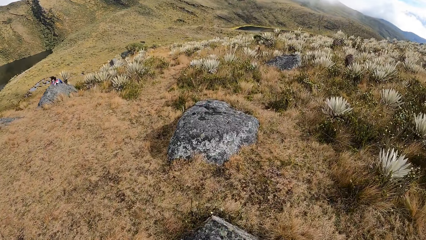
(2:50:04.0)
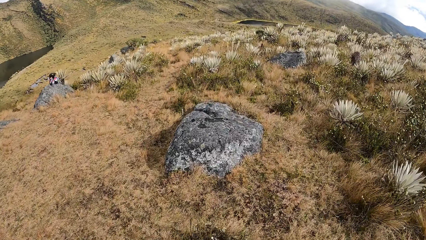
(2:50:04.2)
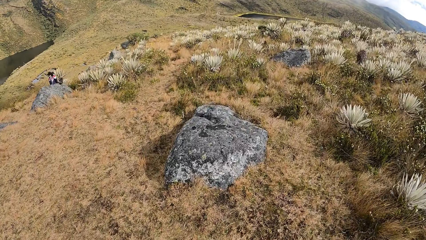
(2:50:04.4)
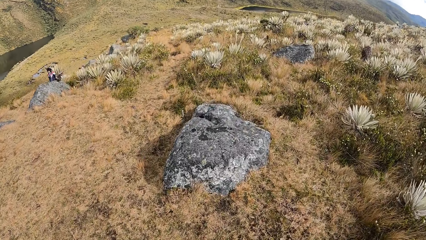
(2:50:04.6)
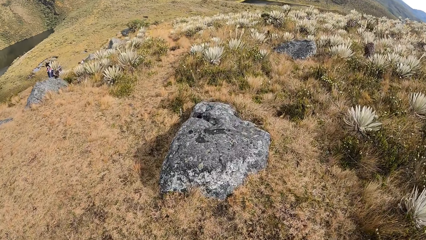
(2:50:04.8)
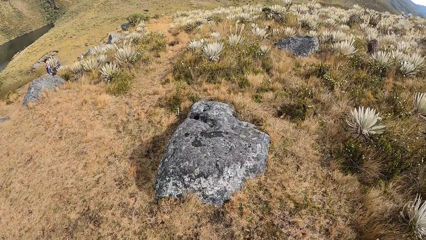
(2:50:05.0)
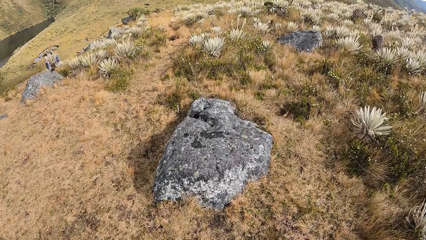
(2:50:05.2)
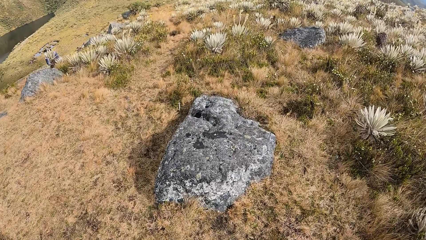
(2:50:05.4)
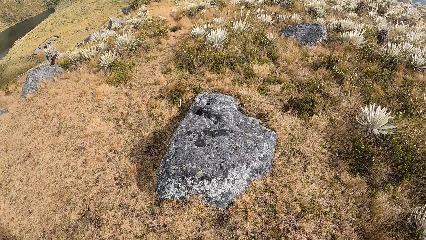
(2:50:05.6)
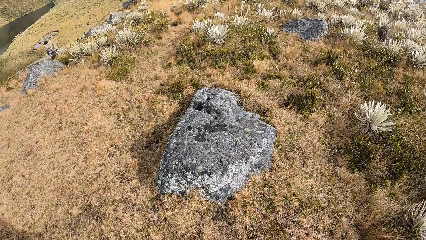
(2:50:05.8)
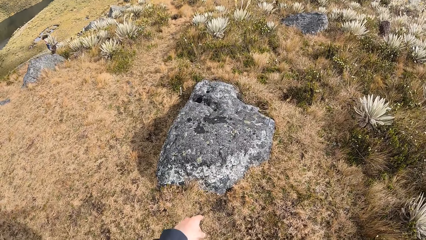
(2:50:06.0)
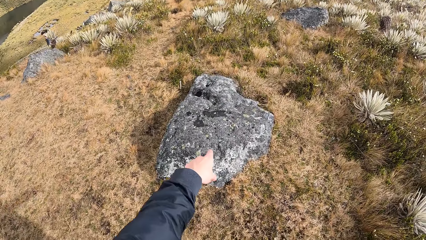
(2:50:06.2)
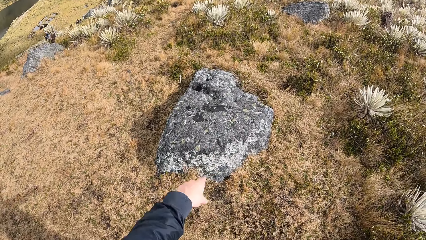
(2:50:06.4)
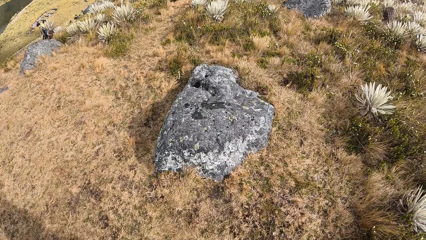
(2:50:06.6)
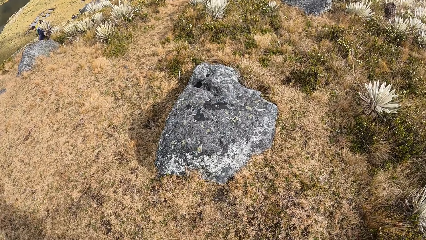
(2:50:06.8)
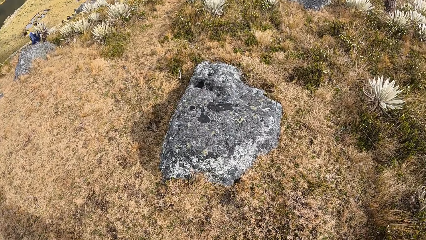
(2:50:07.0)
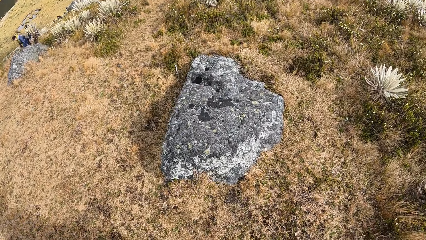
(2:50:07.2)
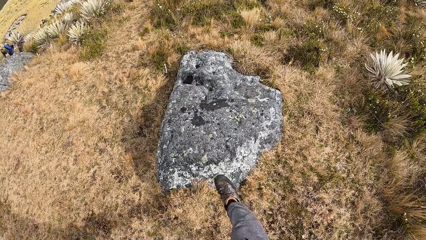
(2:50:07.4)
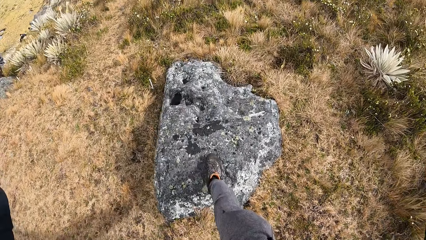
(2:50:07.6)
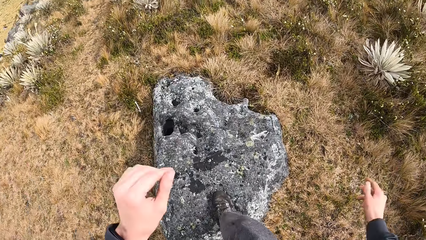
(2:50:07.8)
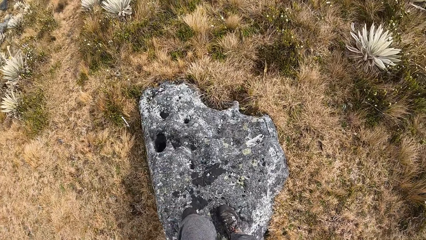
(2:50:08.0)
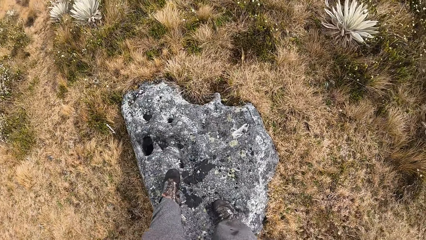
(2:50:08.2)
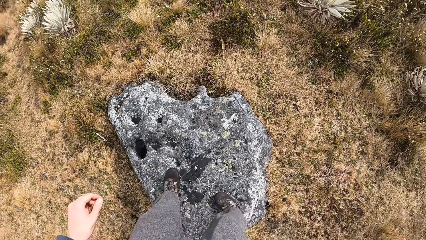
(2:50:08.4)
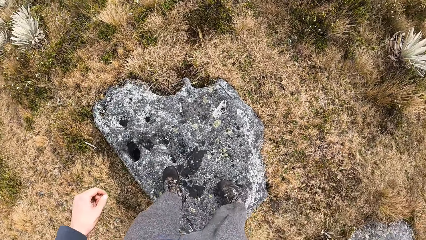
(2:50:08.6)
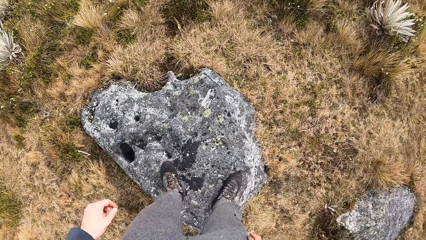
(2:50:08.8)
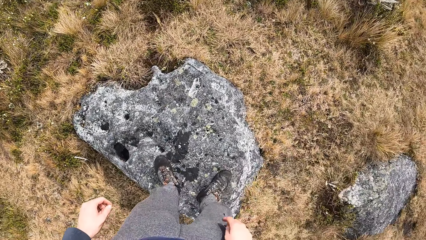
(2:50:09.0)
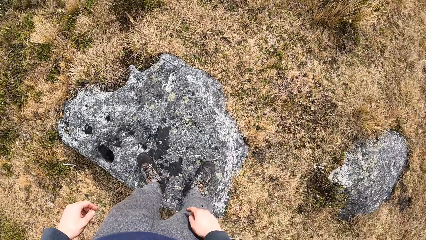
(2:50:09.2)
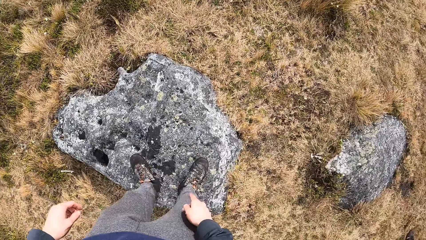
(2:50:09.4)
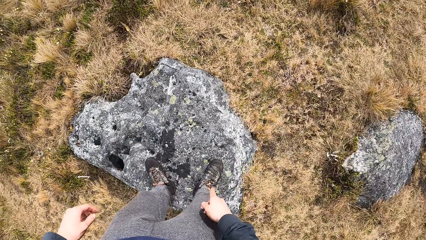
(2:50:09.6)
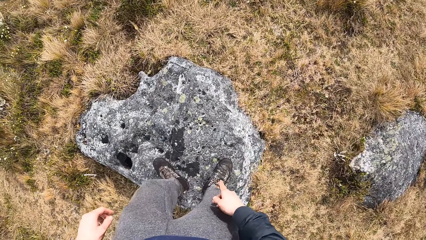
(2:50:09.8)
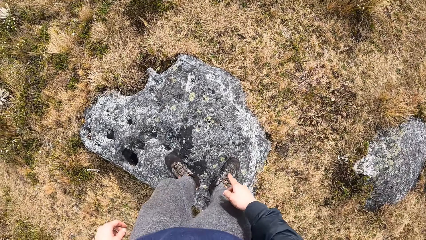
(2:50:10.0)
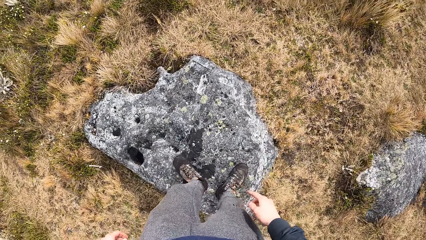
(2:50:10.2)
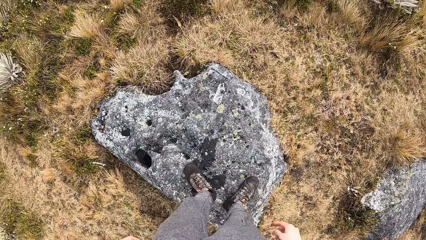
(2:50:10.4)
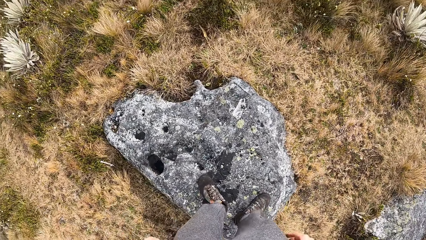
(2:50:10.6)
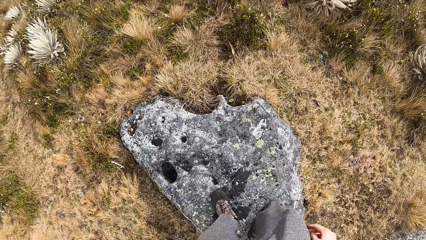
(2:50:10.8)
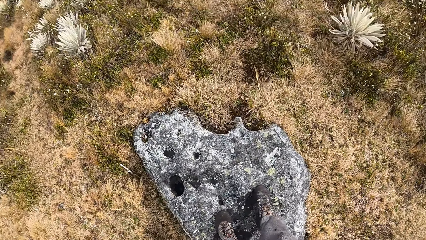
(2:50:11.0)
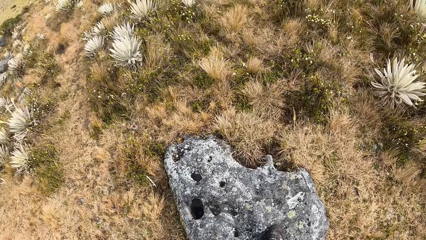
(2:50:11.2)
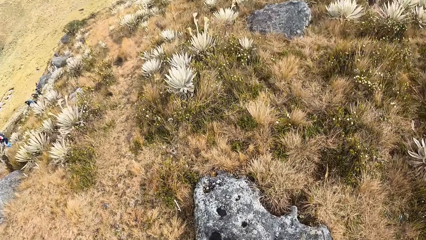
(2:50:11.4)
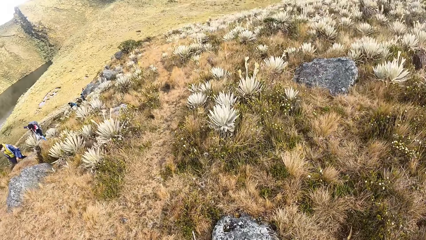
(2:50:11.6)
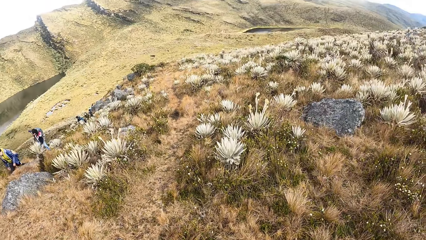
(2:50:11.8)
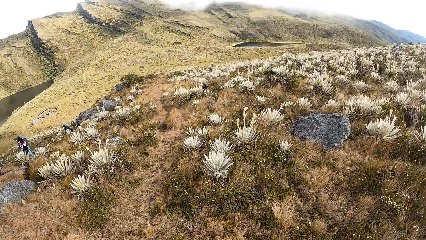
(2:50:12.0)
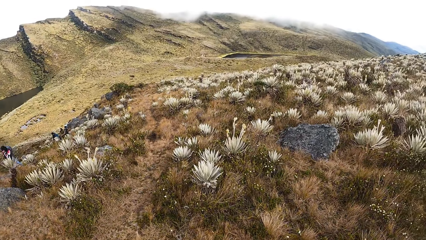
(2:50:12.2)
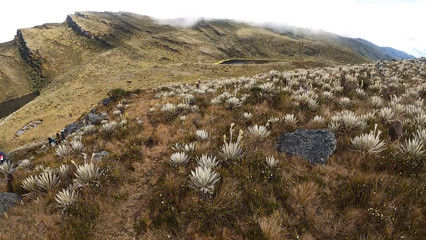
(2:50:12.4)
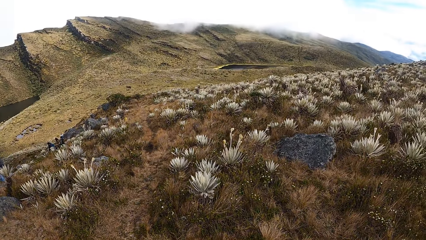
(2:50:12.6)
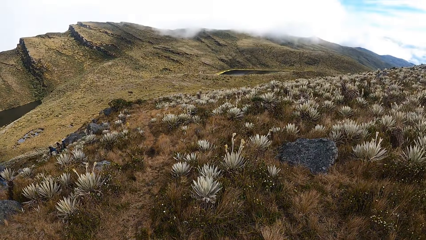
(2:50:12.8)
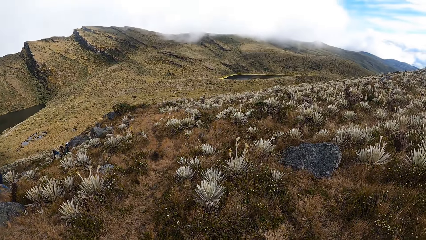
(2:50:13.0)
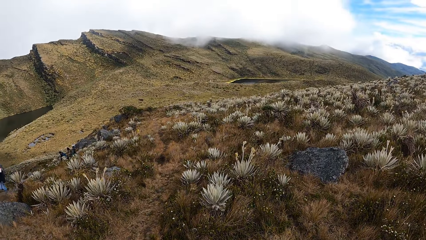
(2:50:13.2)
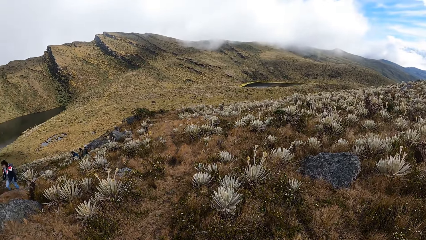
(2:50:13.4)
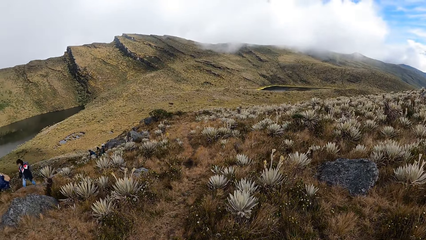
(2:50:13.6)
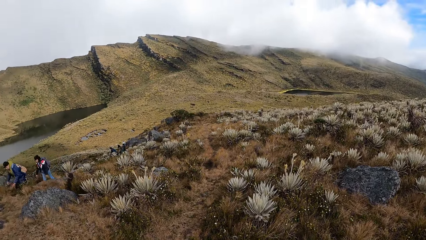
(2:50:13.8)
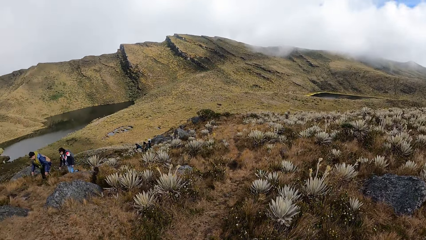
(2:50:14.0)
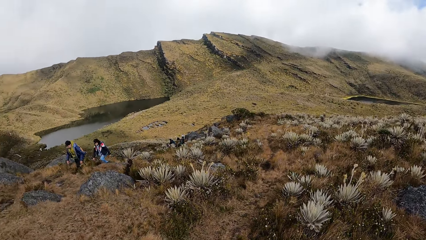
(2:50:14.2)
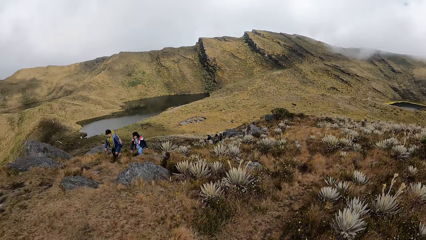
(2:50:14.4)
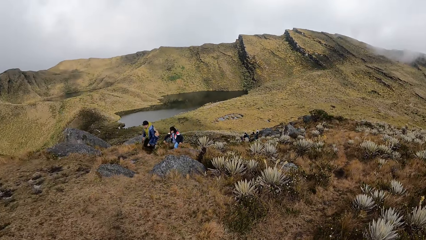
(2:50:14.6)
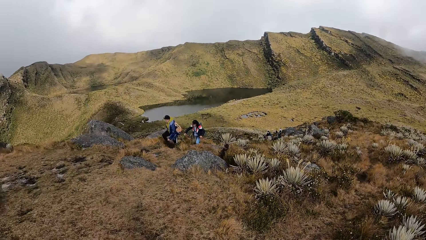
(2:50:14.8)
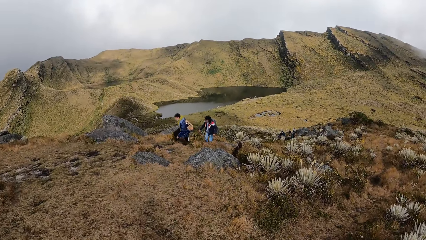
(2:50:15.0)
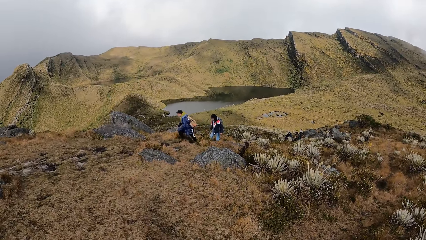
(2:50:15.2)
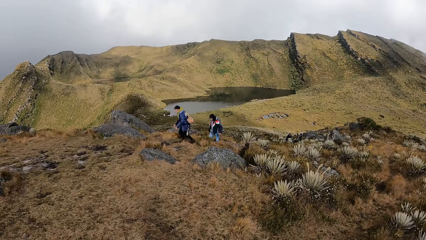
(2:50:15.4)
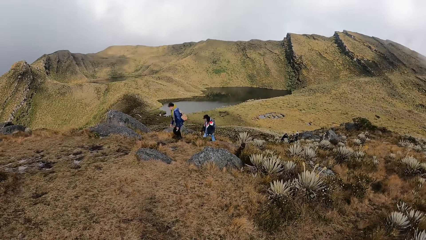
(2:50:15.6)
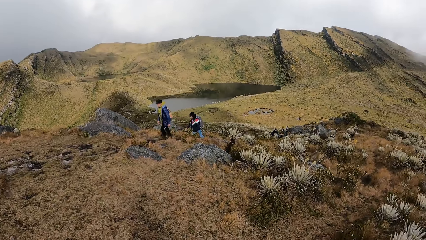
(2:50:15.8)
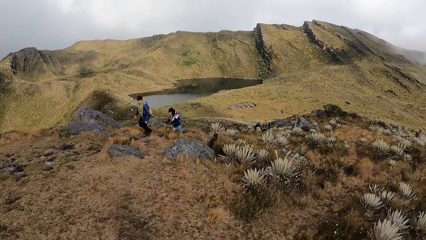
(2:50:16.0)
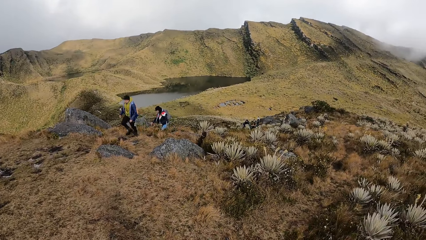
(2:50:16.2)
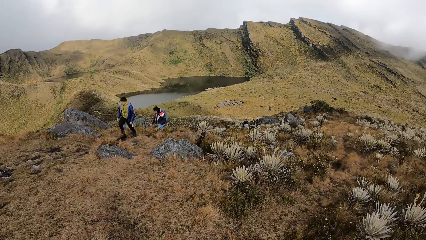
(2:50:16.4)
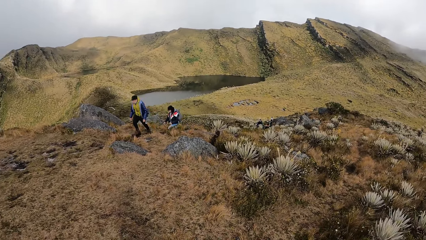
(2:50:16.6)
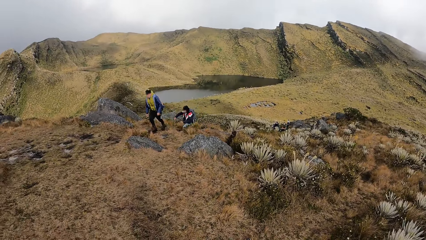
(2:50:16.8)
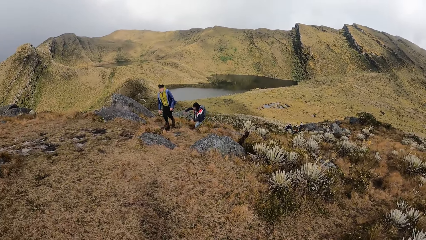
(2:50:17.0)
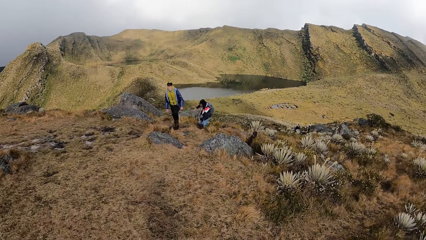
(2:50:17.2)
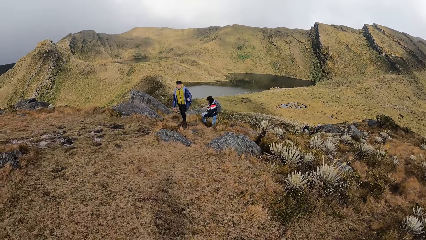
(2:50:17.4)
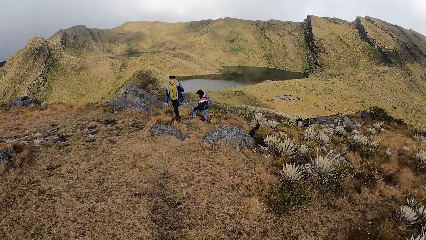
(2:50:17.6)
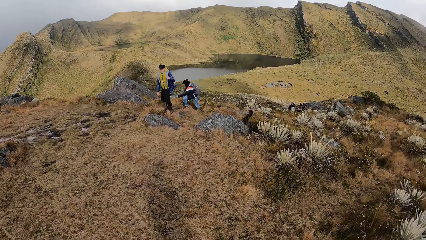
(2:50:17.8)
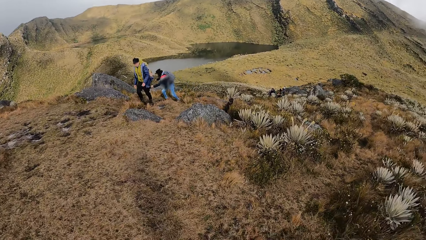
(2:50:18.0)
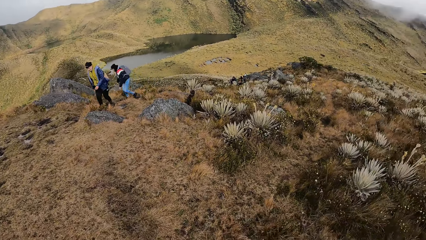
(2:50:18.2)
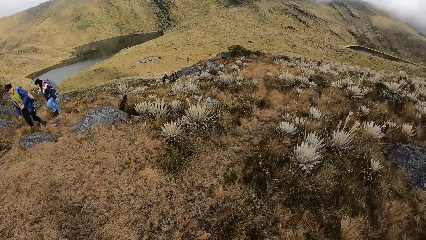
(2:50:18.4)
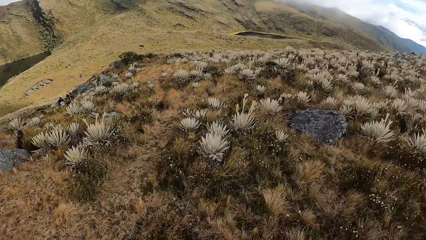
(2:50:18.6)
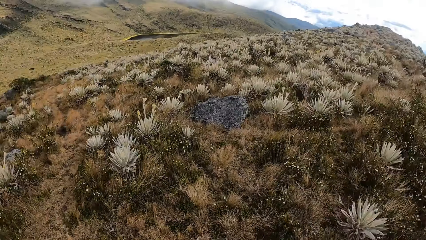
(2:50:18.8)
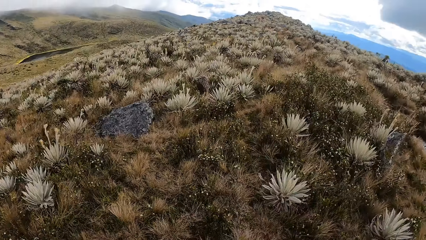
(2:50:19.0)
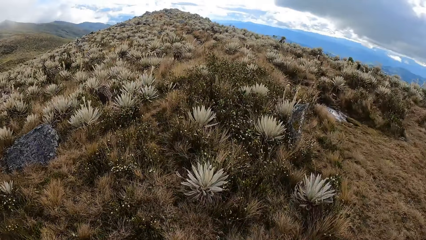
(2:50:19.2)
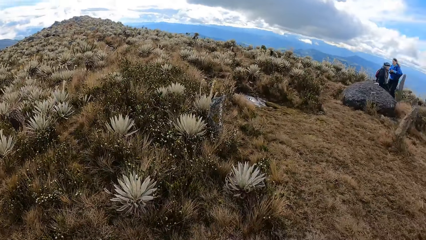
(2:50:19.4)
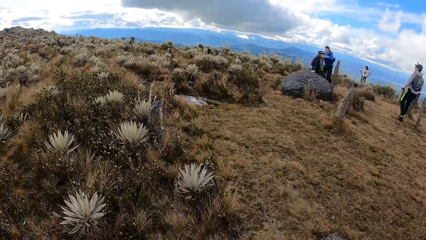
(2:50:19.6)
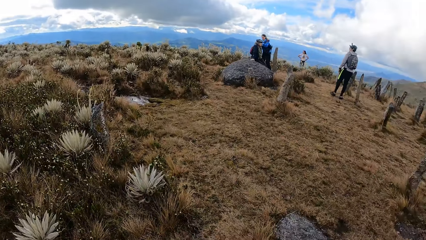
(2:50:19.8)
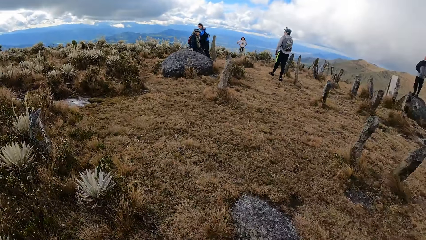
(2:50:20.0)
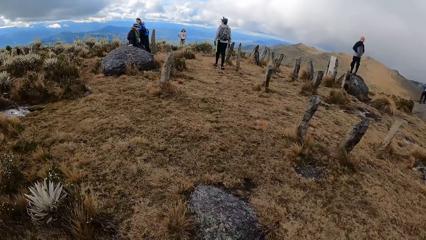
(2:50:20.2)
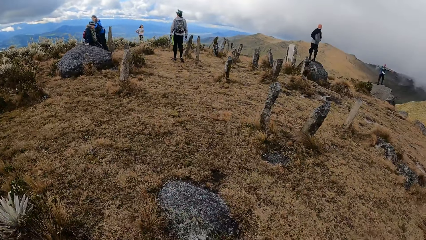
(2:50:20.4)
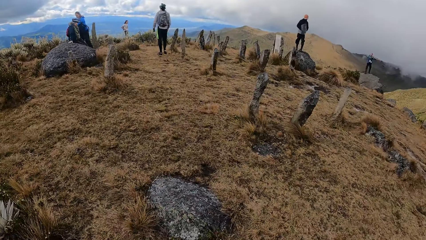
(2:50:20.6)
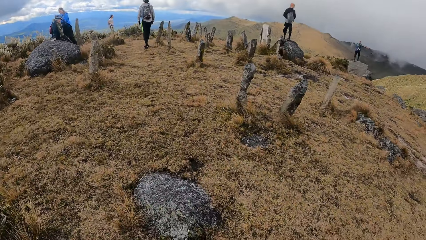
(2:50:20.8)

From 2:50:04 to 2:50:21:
The camera wearer points at a rock with his left hand. He climbs the rock. He jumps on the rock. He looks around the hill. A man climbs the hill. The man waves at the camera wearer with his left hand.
